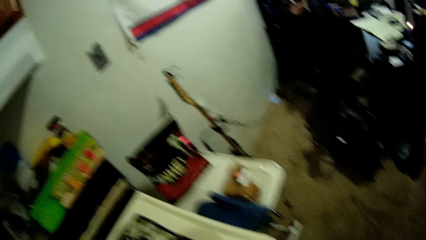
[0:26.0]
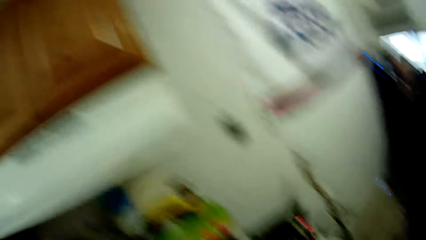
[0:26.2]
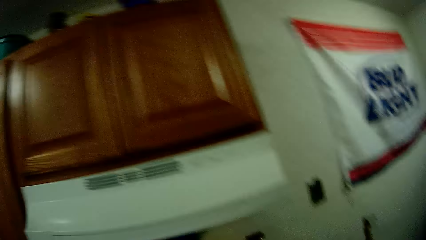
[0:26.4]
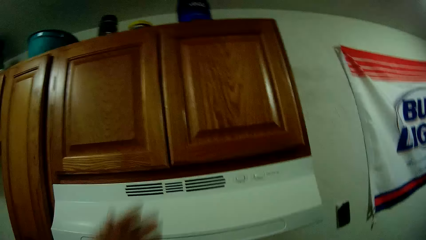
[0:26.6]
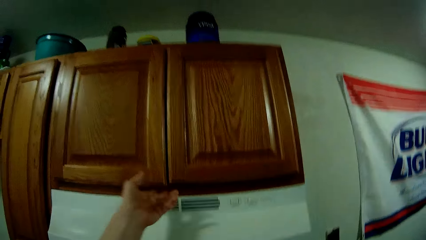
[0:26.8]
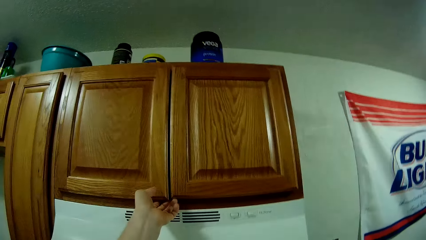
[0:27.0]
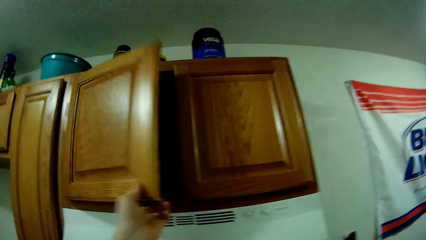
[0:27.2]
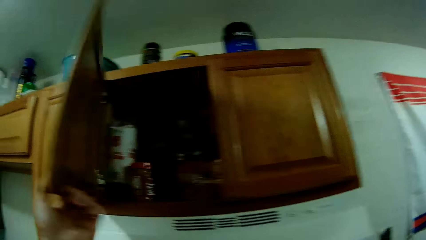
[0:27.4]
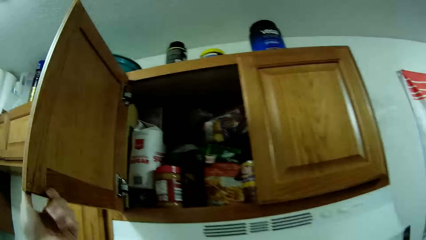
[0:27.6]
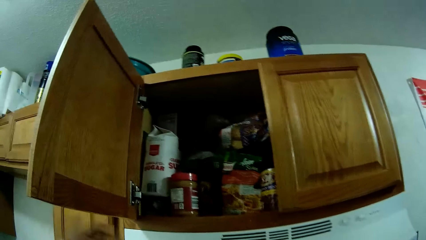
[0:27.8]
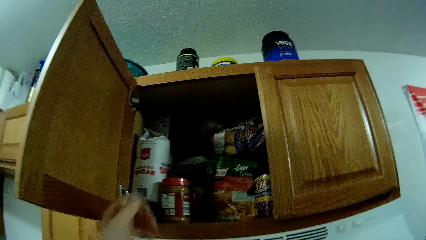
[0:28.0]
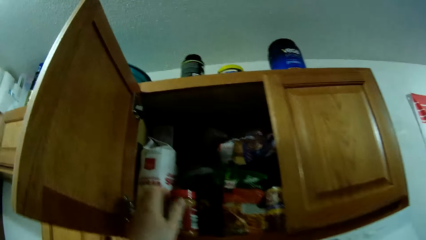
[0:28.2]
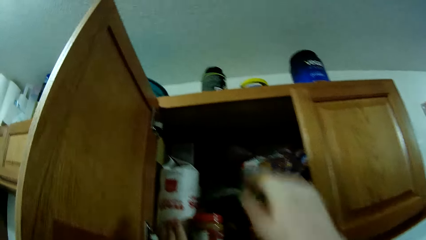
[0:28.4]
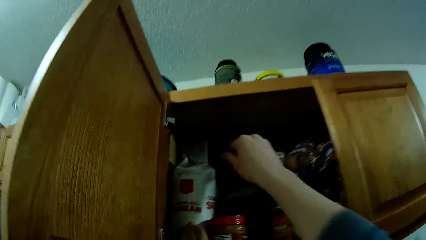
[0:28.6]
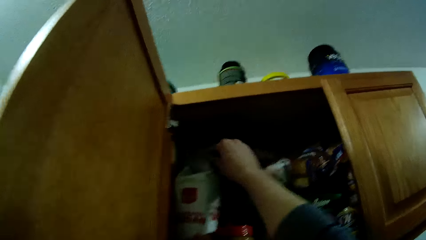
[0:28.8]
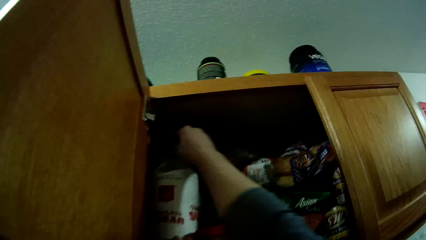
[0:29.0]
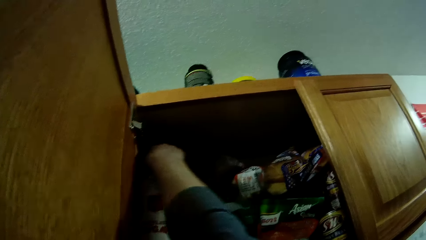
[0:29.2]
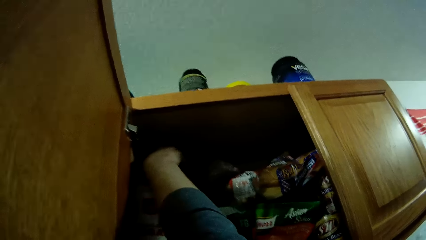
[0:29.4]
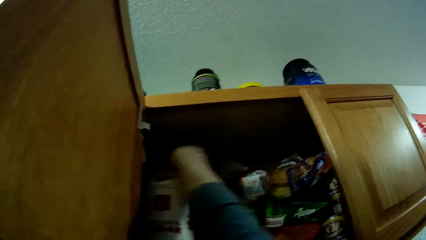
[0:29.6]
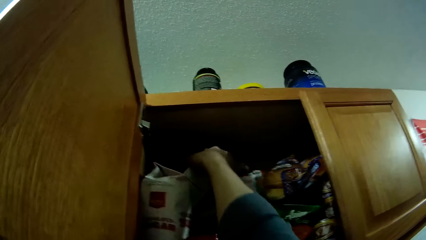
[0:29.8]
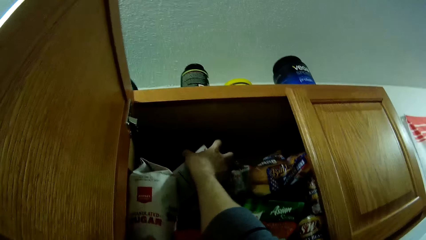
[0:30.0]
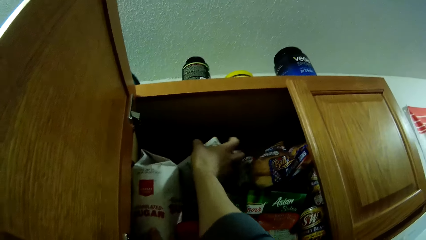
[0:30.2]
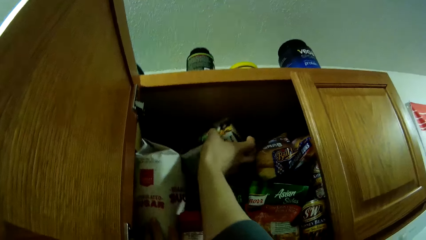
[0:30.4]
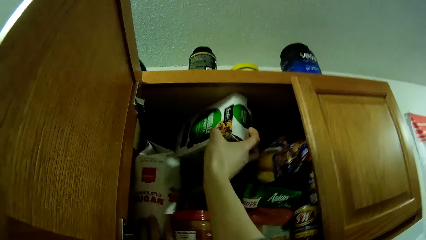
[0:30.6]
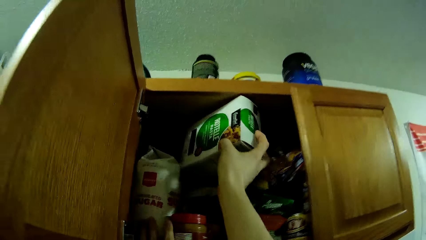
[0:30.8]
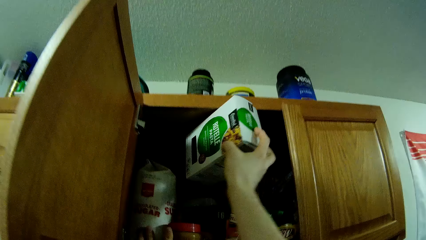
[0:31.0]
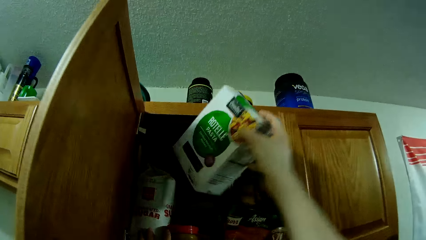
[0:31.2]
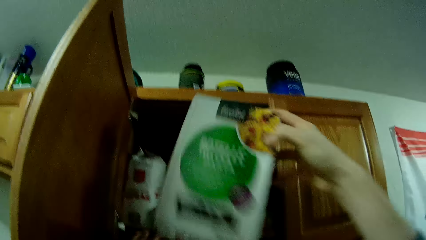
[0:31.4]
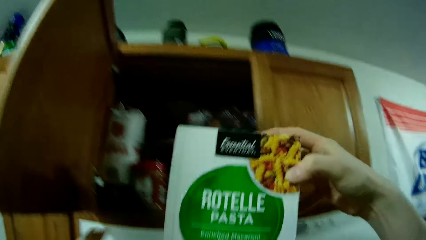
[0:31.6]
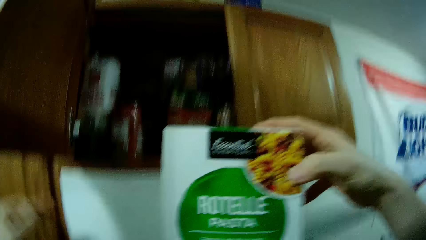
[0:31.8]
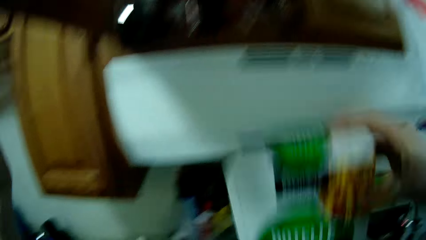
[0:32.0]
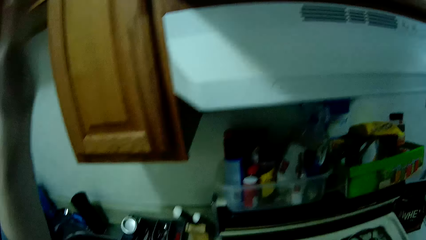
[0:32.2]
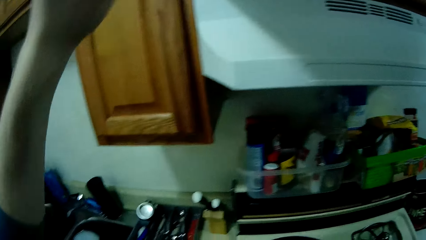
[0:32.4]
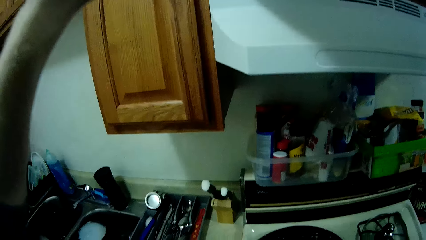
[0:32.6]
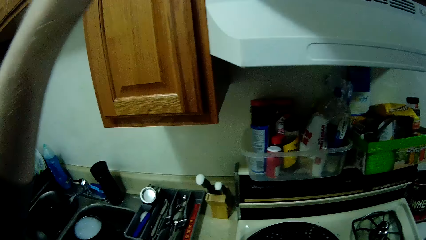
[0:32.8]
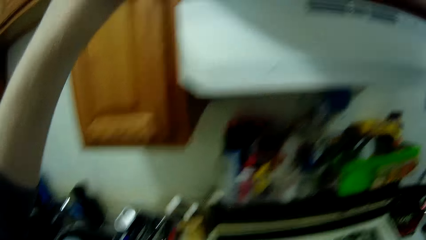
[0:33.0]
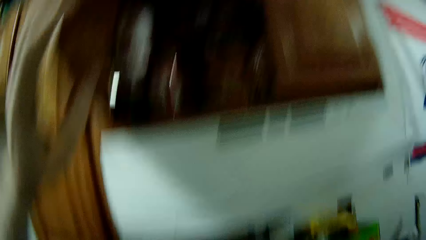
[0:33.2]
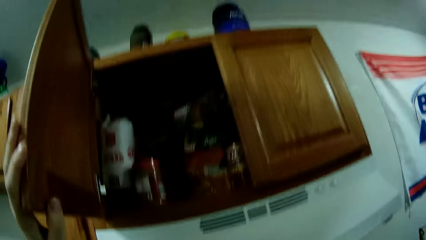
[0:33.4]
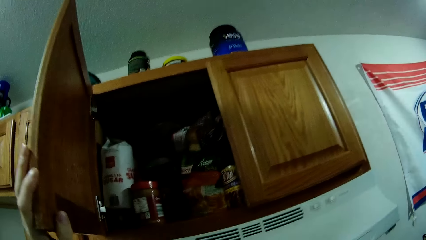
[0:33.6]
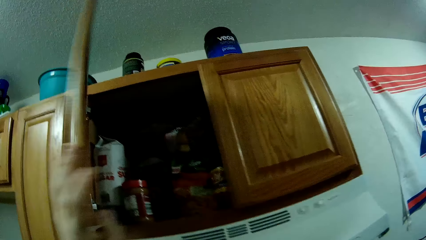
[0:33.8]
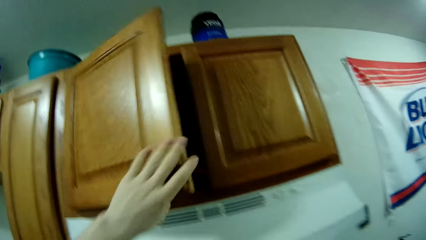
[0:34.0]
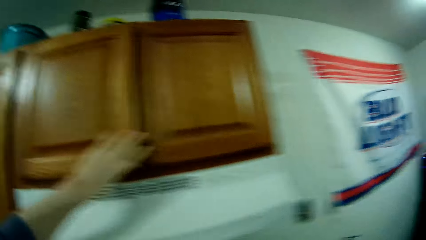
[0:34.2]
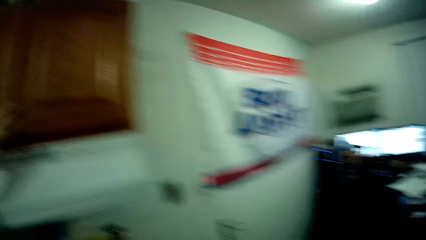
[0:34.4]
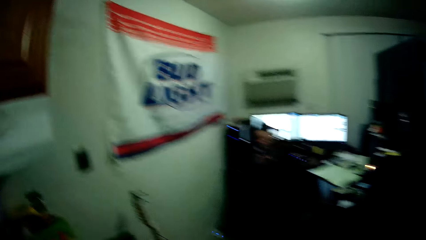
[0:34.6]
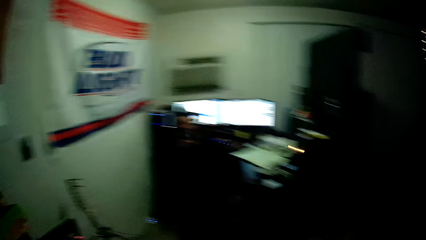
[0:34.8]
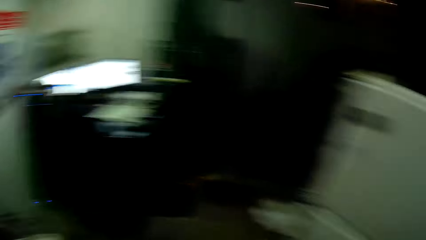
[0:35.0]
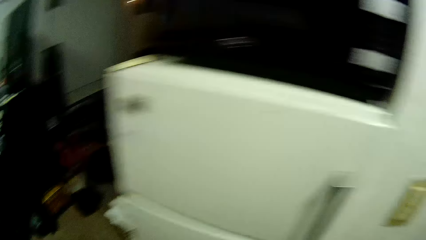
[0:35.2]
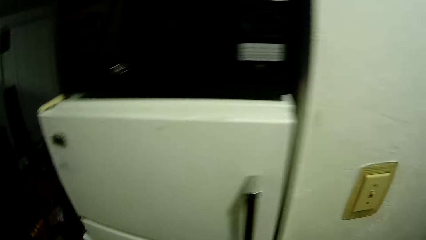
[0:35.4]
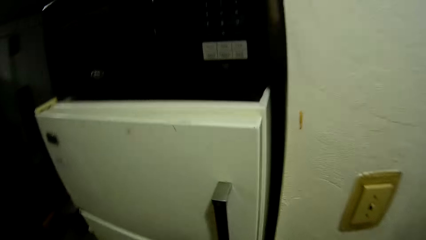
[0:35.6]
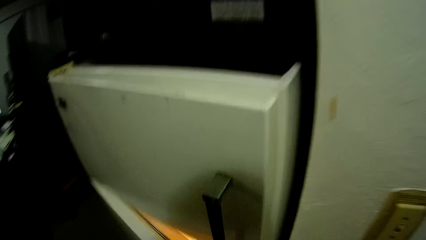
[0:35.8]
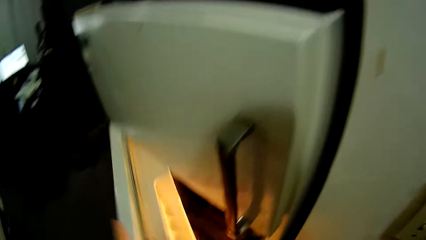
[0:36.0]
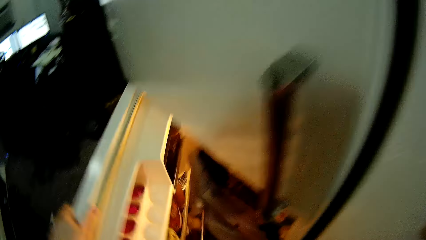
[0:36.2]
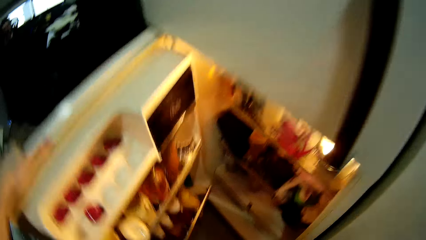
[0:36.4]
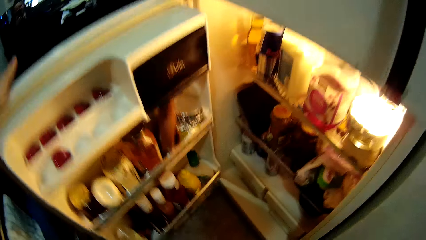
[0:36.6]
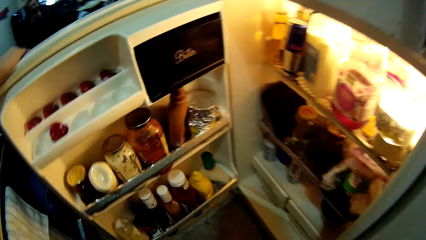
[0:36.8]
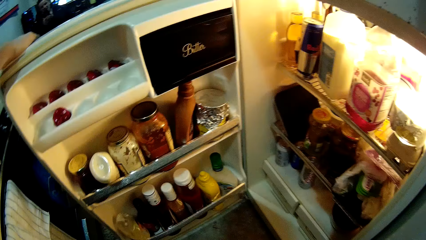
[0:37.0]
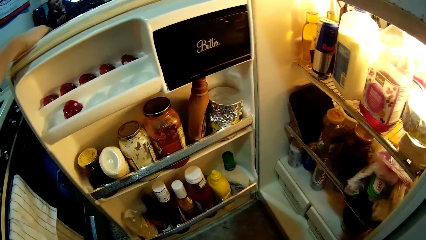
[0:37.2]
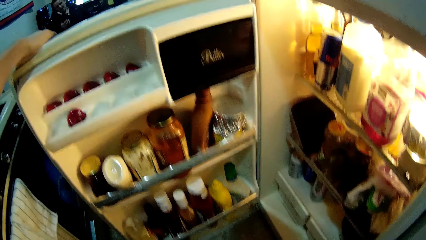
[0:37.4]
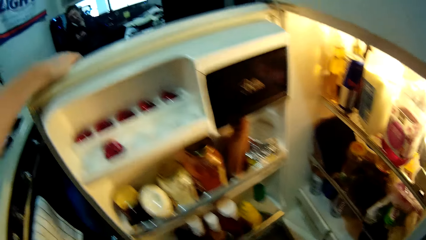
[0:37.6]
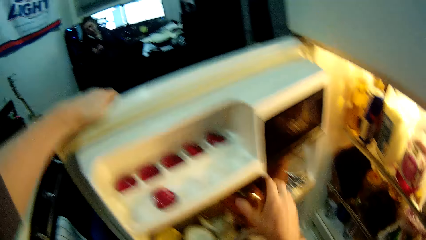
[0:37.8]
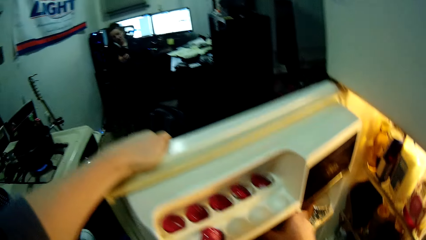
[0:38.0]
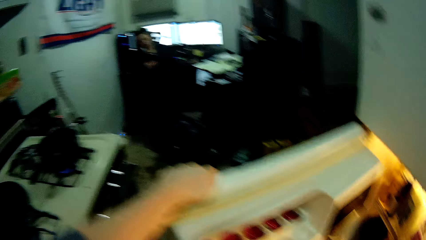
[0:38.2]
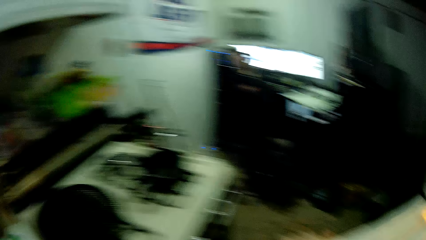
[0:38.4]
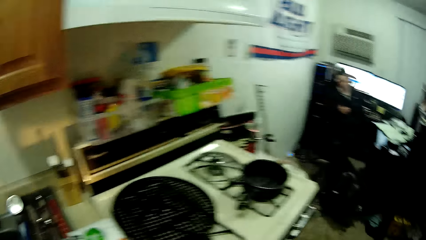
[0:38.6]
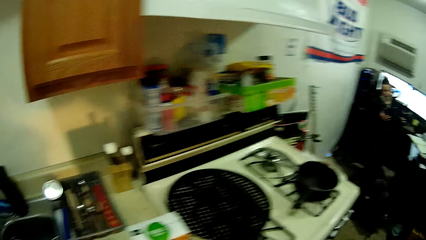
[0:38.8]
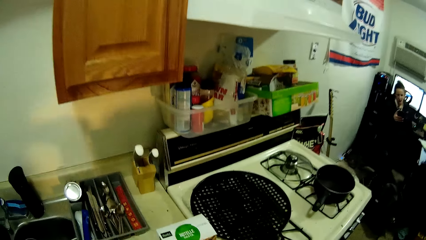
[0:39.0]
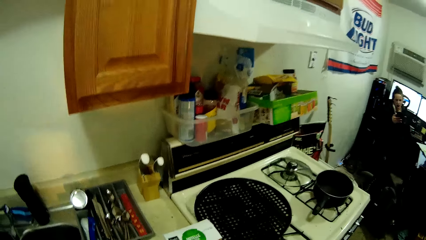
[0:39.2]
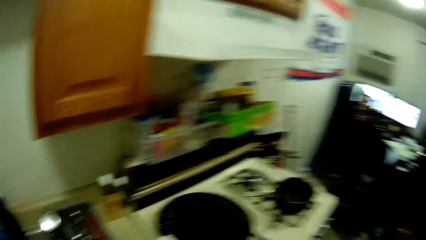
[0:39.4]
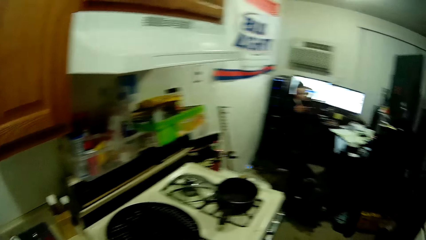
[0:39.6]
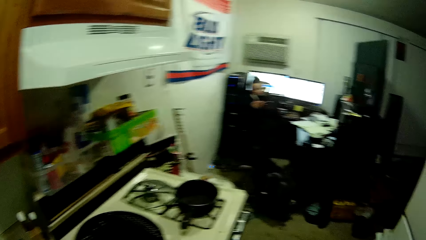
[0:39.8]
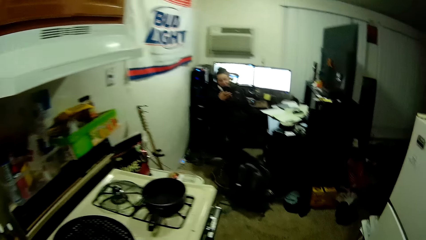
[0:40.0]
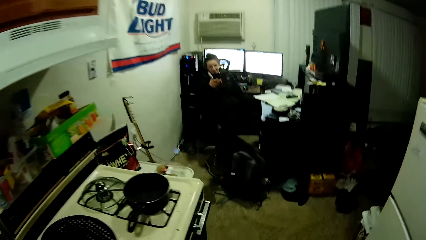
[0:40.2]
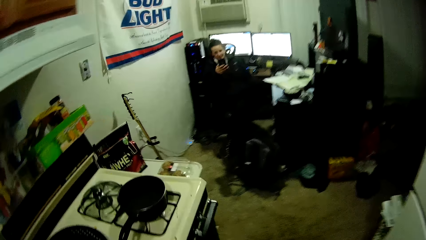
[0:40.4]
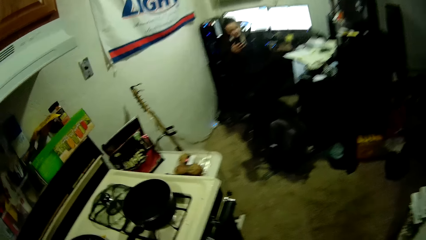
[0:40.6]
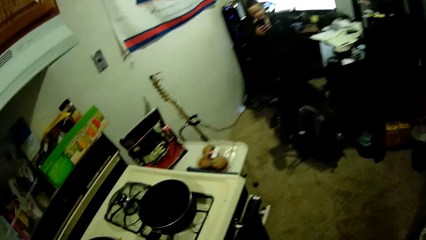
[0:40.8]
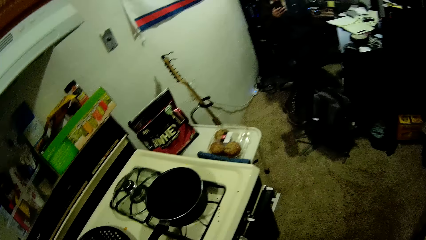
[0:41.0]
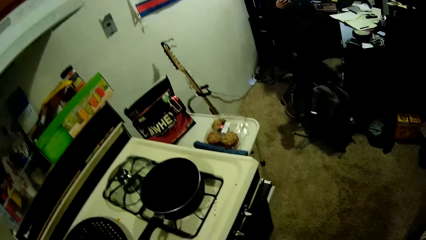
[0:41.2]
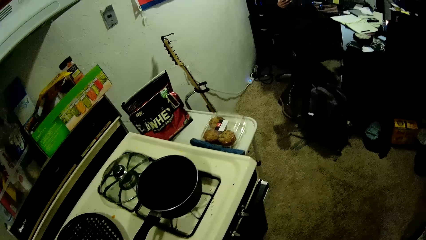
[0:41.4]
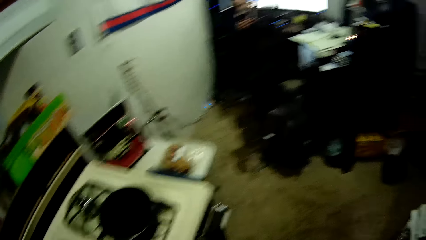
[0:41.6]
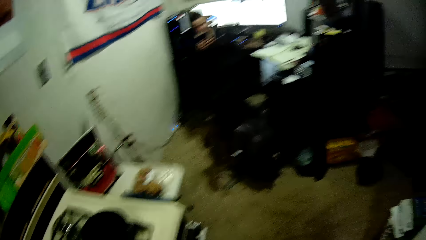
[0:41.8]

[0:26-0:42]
The camera wearer opens a cupboard with her left hand. She picks a carton of Rotelle Pasta in the cupboard with her right hand. She shuts the cupboard. She opens a fridge with her left hand. She picks a bottle of paste in the fridge with her right hand.
